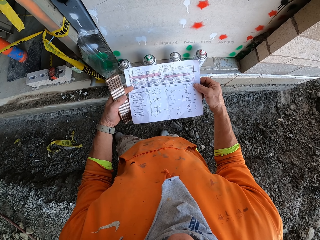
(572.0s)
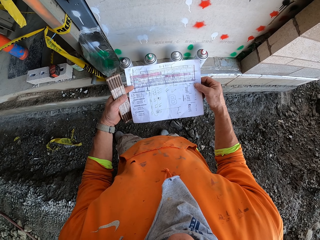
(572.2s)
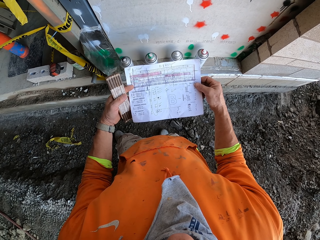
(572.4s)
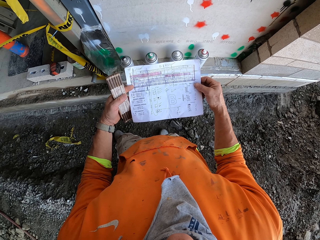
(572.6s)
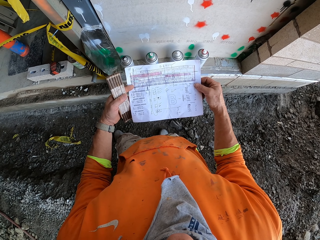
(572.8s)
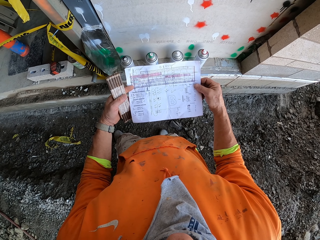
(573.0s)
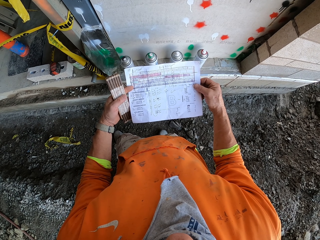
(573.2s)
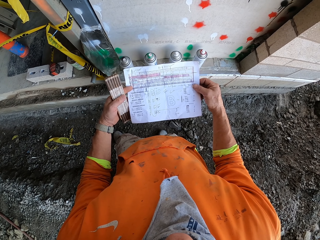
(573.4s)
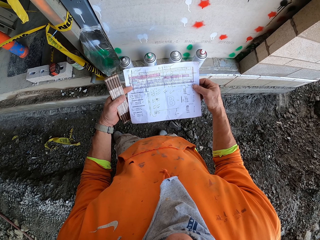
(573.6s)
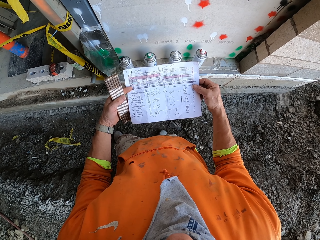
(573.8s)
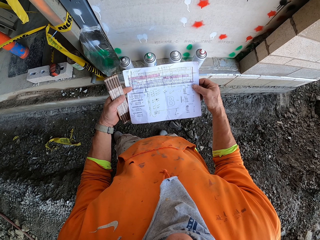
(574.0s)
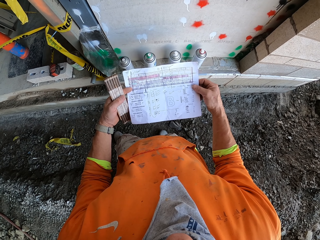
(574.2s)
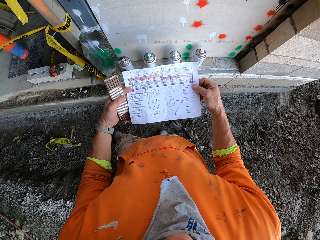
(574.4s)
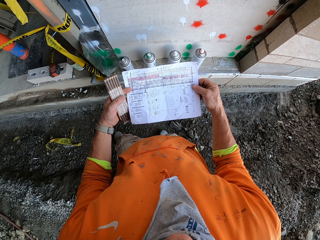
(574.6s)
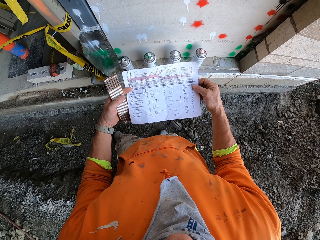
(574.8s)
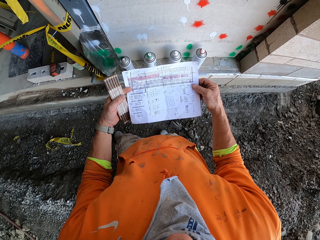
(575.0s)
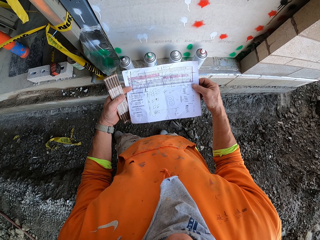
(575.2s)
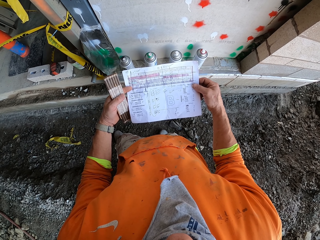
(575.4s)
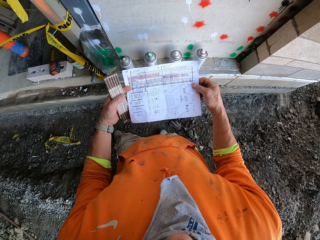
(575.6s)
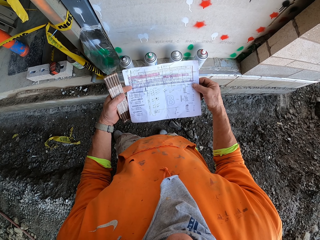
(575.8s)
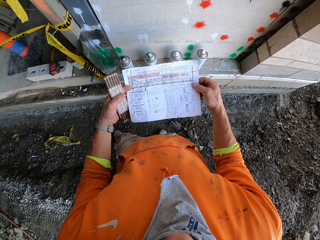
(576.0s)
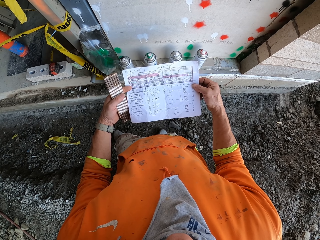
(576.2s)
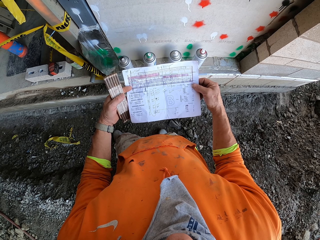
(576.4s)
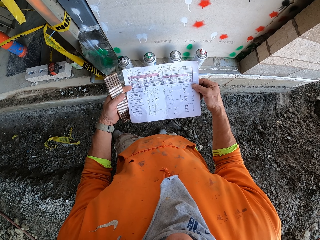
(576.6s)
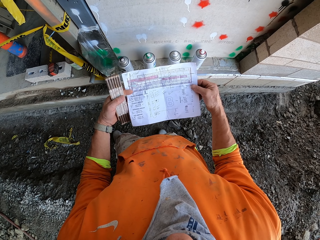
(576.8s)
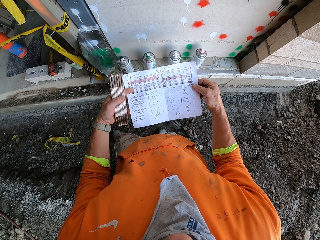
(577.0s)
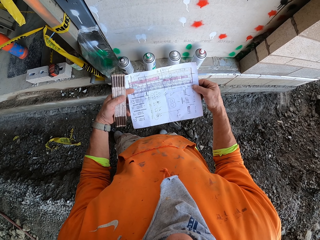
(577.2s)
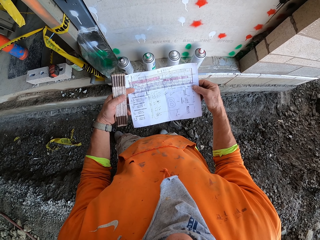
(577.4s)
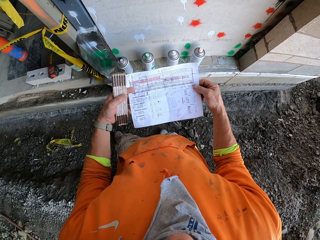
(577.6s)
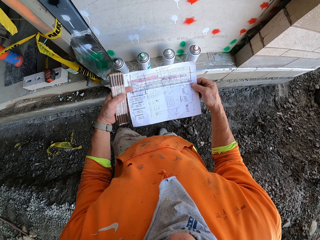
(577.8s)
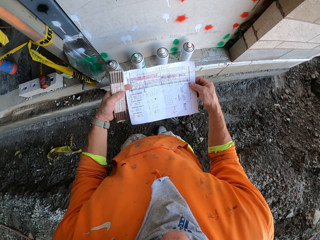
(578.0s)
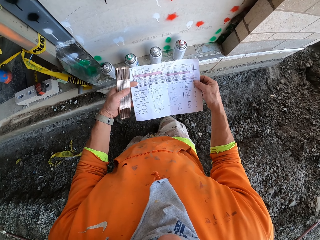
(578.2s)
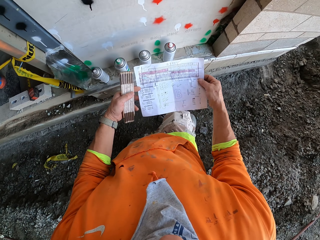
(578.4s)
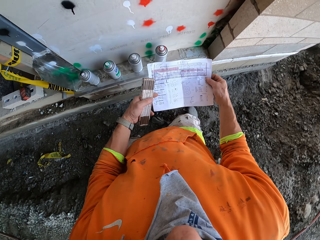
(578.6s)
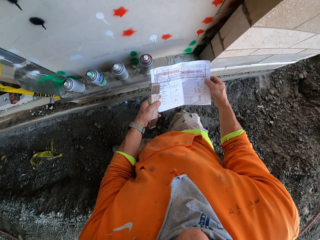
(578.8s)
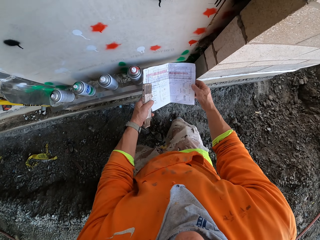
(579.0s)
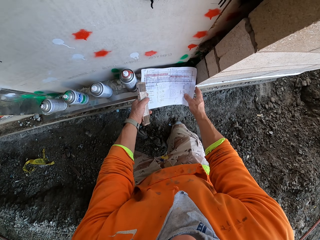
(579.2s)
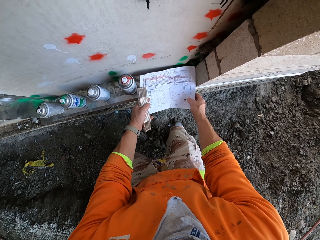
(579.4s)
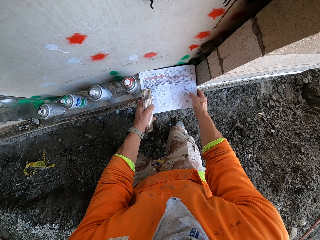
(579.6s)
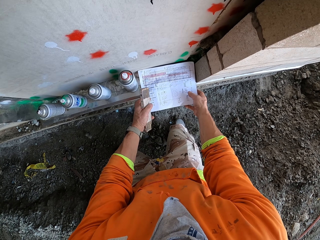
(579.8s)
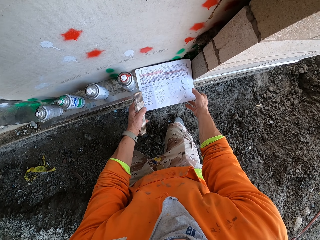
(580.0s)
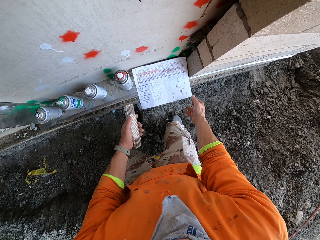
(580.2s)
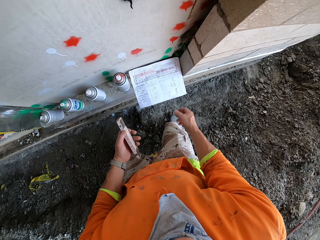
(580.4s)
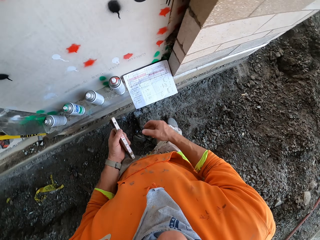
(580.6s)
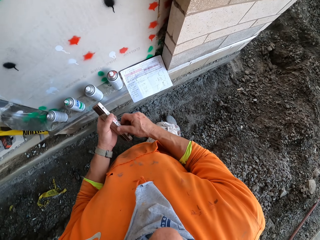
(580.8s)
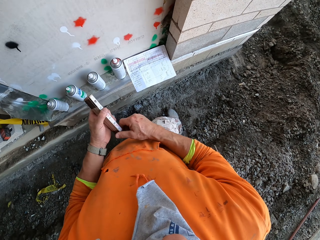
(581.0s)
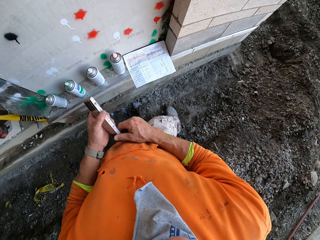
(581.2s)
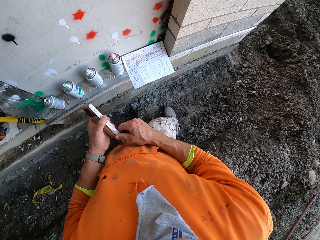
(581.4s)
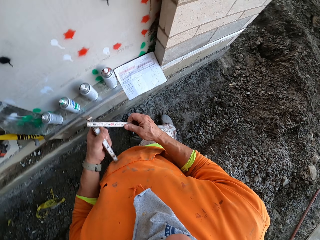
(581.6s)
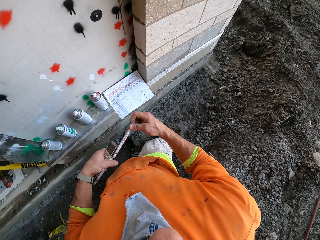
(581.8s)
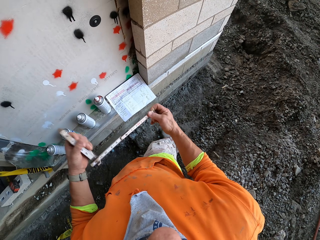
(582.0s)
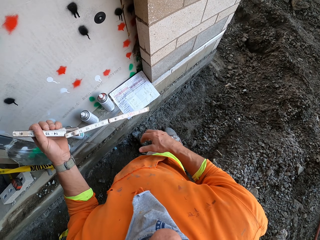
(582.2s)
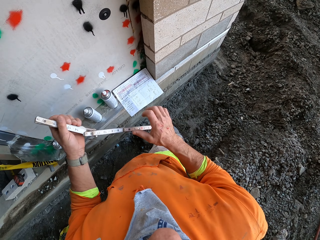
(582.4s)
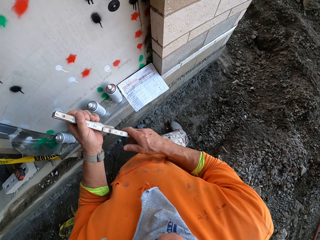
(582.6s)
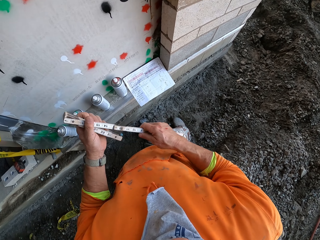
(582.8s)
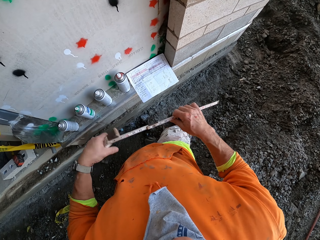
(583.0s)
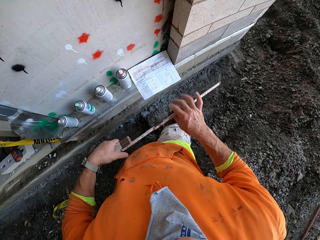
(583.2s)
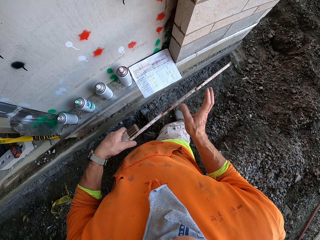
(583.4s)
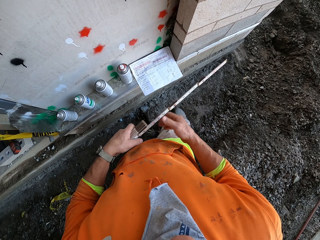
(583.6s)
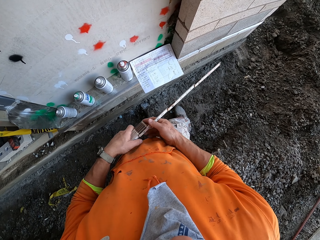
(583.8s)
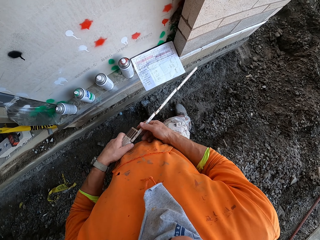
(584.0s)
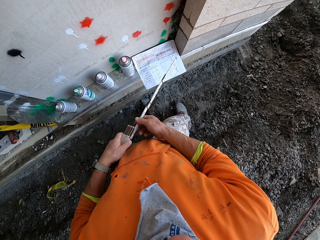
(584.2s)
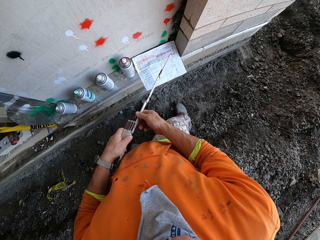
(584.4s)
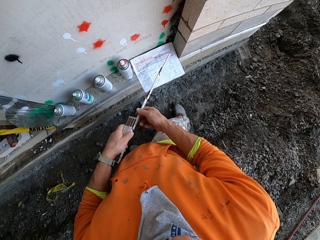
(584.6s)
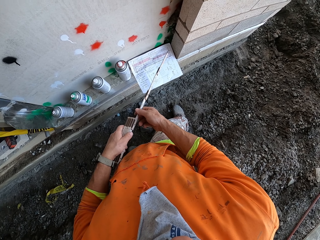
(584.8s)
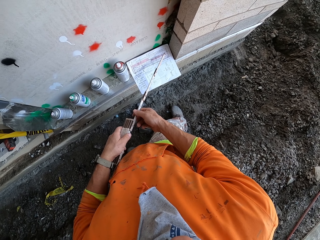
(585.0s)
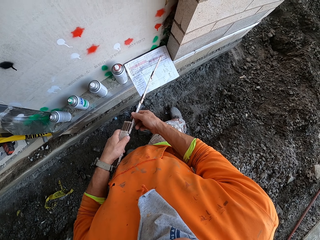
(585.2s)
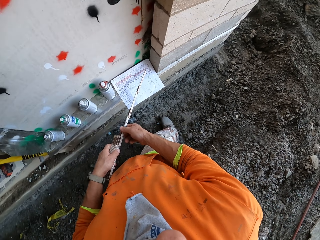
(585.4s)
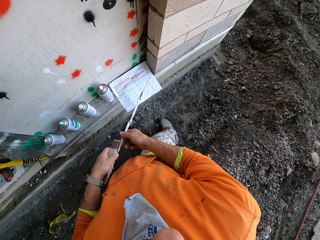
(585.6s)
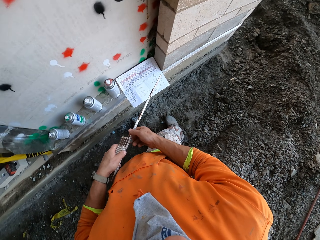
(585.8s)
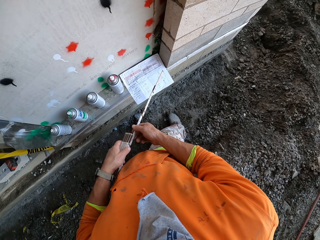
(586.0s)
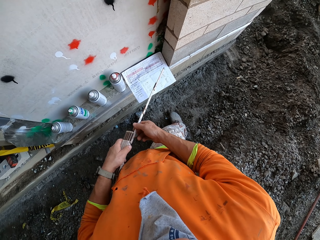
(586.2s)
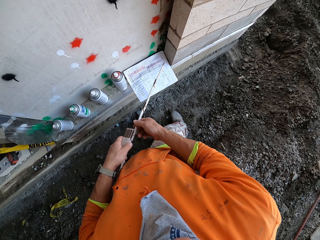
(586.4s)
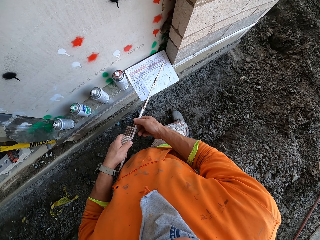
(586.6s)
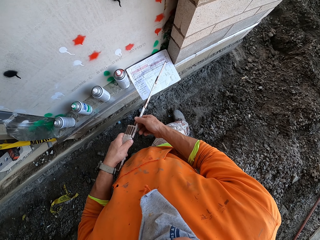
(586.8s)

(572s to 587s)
The camera wearer looks at the paper. He swings both hands. He moves his legs. He bends. He drops the paper on the ground. He swings both hands. He straightens. He opens the tape measure with the right hand. He holds the tape measure. He straightens the tape measure. He stares at the paper.

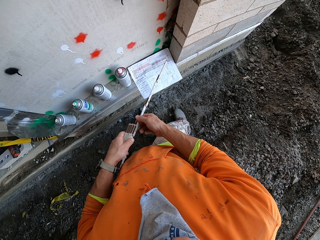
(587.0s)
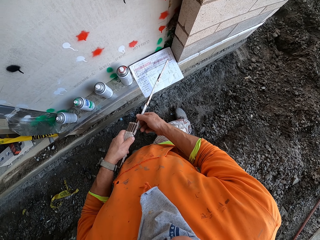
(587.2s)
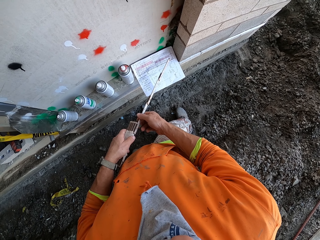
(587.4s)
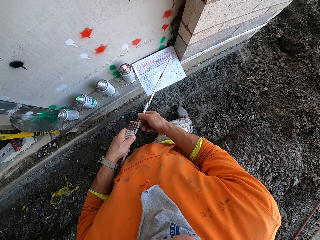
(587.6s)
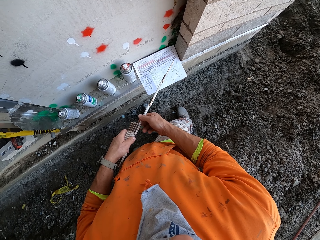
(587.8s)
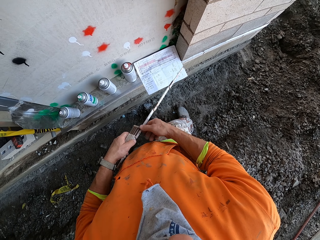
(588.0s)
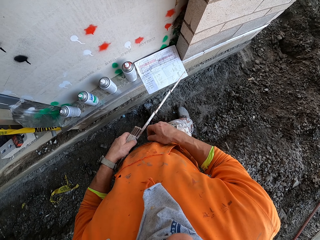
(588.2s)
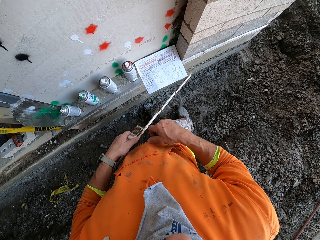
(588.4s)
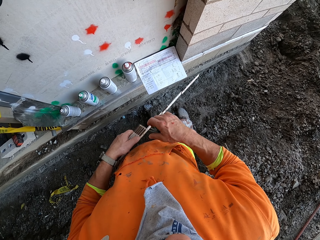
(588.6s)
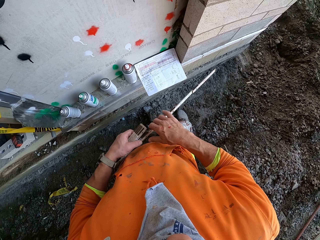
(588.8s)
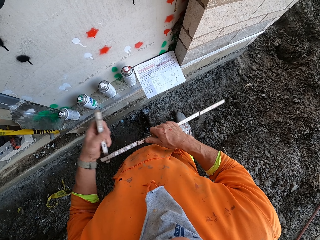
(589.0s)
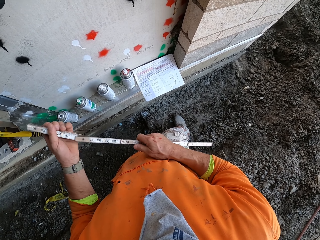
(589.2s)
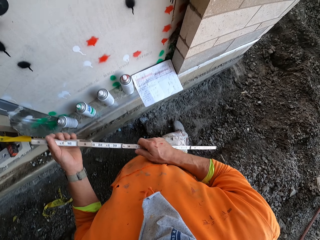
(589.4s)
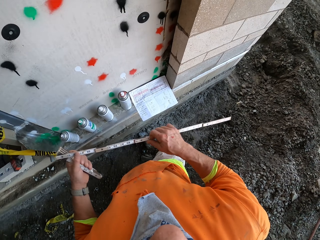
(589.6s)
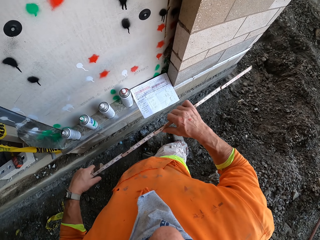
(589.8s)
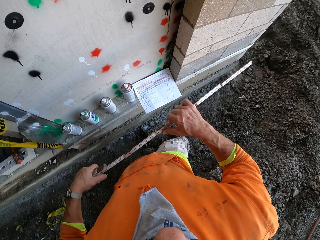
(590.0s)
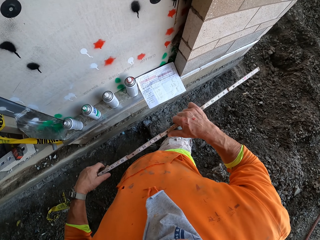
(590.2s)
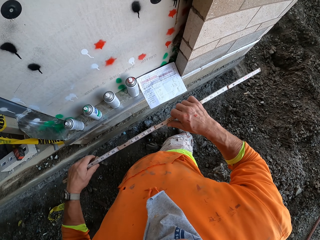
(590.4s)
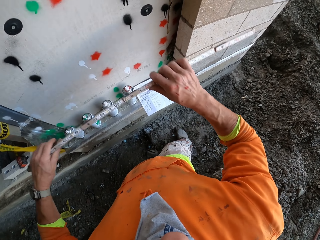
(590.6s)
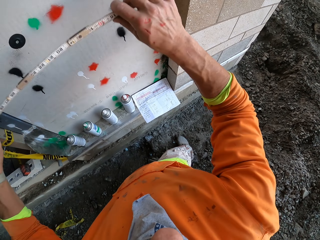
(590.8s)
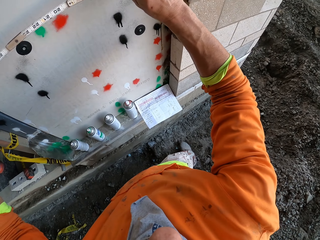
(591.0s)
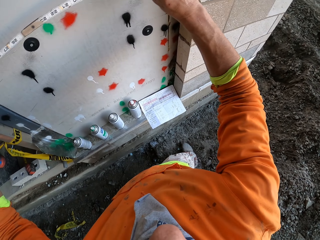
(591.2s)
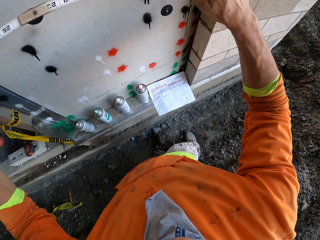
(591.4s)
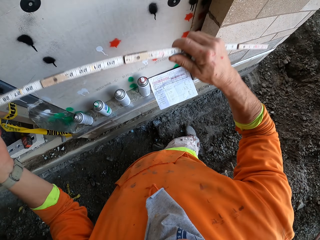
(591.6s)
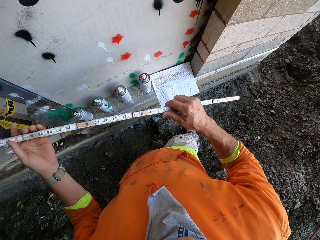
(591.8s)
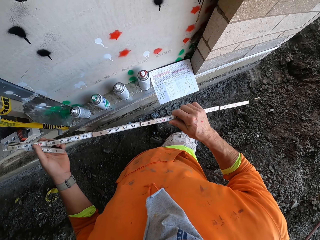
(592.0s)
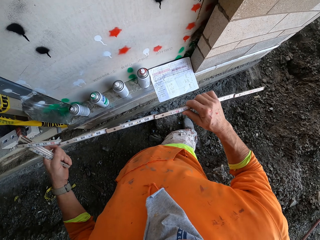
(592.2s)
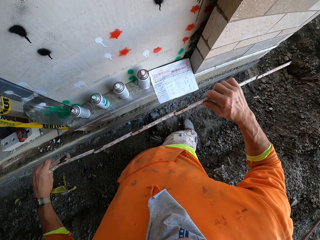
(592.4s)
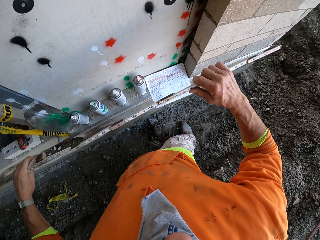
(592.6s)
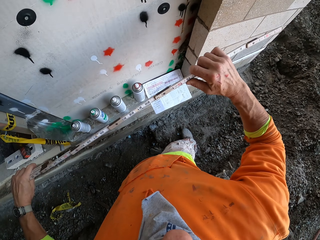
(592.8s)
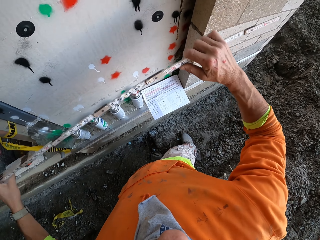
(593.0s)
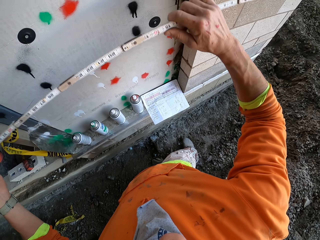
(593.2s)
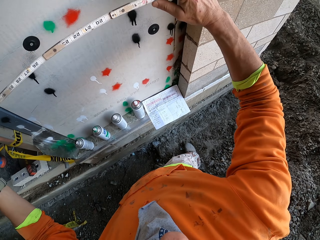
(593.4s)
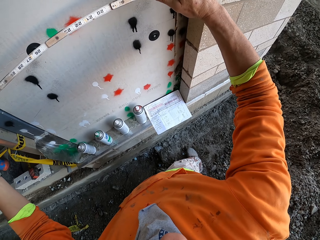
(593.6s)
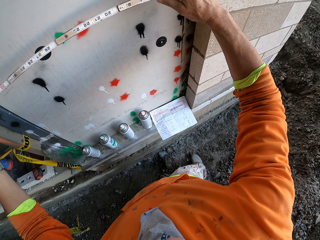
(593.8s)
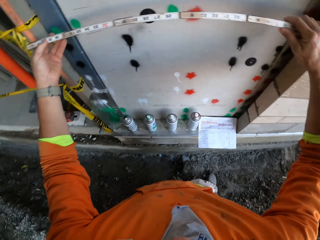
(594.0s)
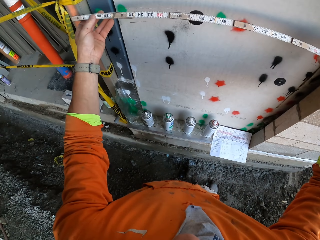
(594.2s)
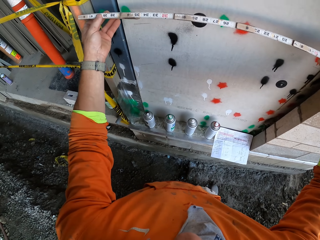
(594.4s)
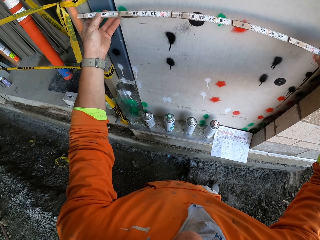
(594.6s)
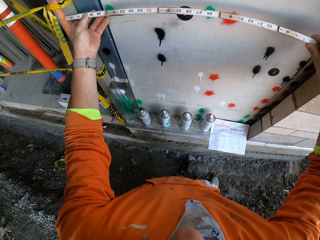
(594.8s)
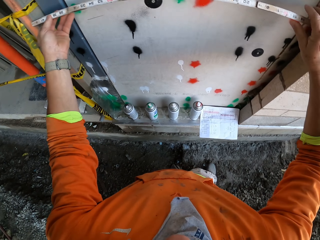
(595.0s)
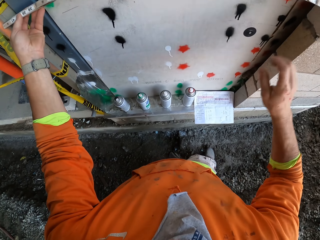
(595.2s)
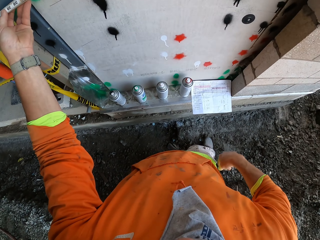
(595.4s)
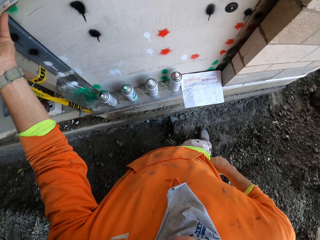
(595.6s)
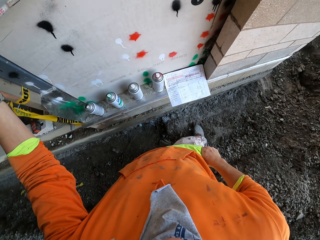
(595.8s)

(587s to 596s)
The camera wearer opens the tape measure with the right hand. They measure the wall or door using the tape measure. They open the tape measure with the right hand. They measure the wall using the tape measure. They stare at the tape measure. They remove the hand from the tape measure.
